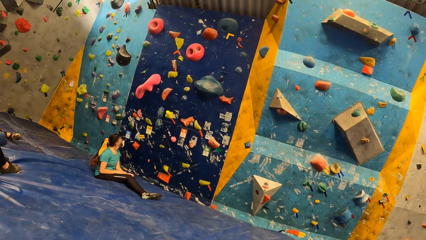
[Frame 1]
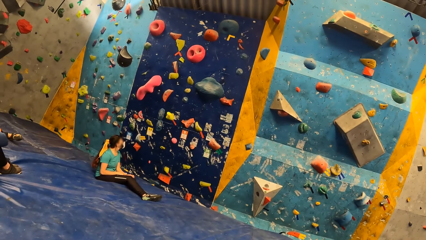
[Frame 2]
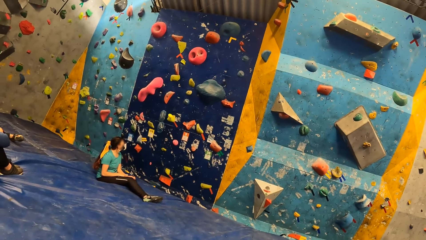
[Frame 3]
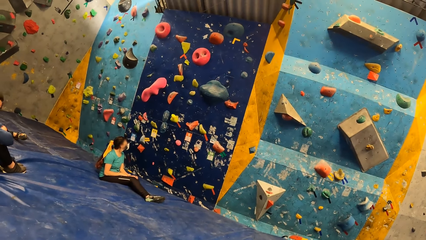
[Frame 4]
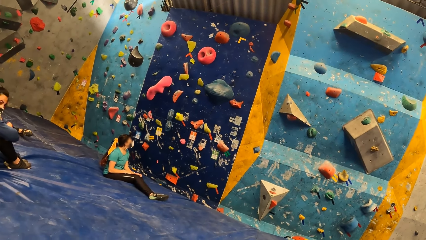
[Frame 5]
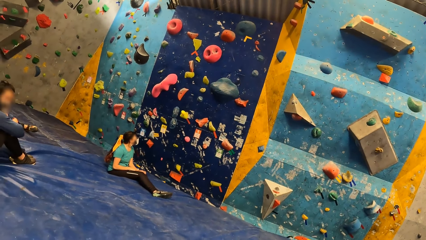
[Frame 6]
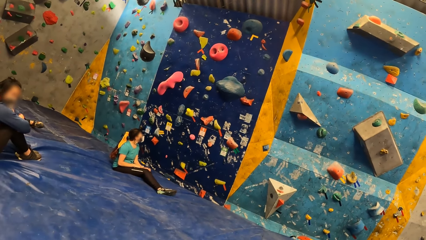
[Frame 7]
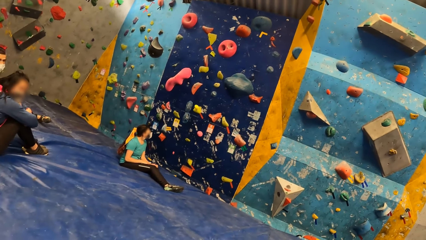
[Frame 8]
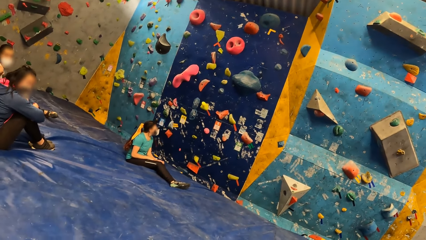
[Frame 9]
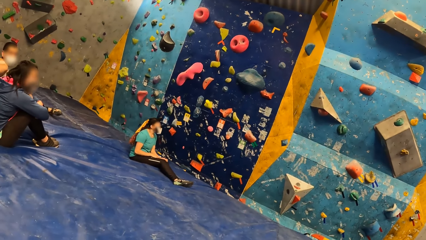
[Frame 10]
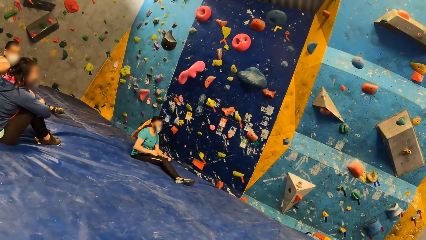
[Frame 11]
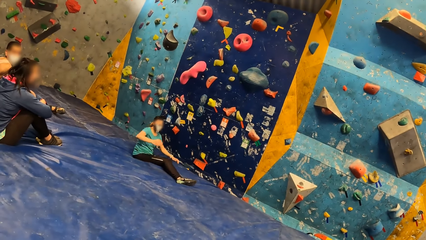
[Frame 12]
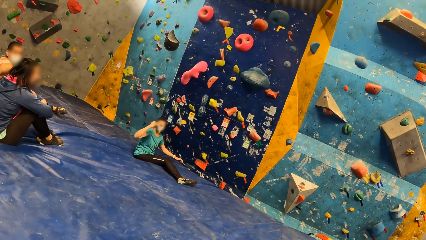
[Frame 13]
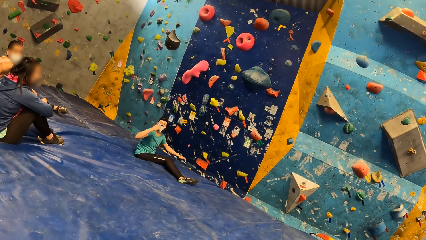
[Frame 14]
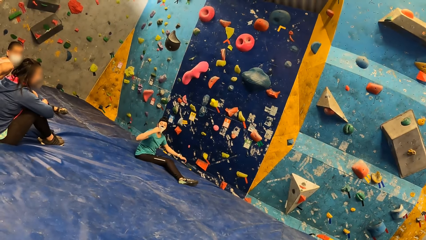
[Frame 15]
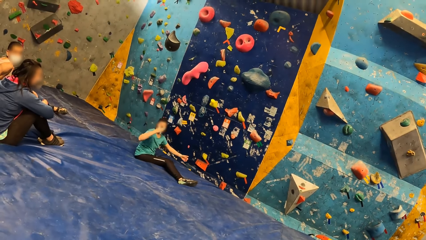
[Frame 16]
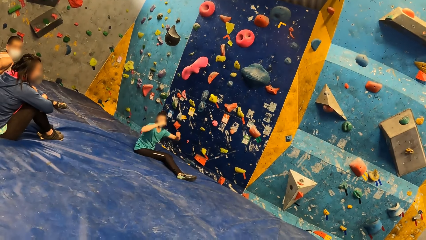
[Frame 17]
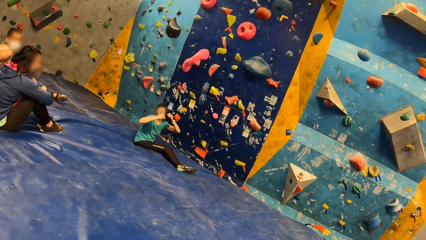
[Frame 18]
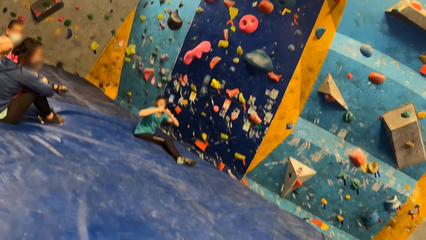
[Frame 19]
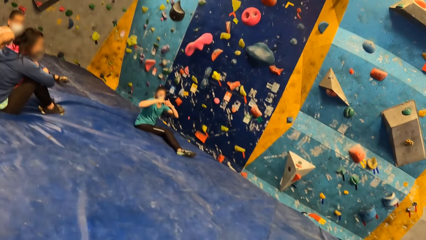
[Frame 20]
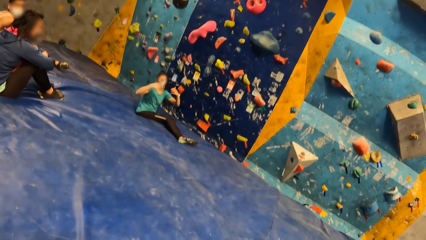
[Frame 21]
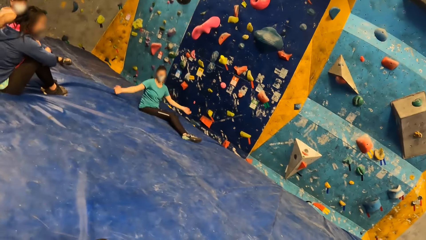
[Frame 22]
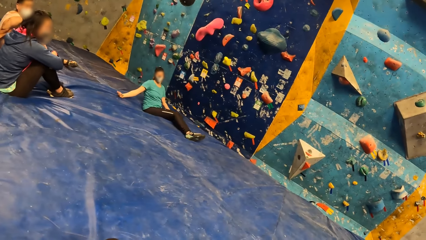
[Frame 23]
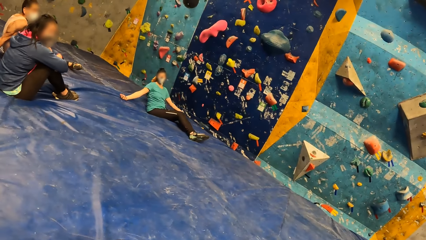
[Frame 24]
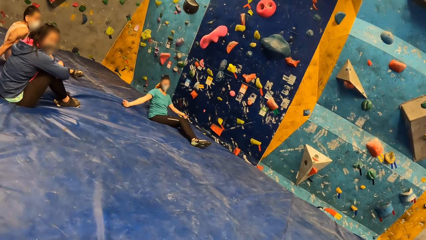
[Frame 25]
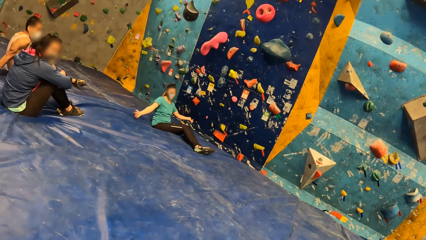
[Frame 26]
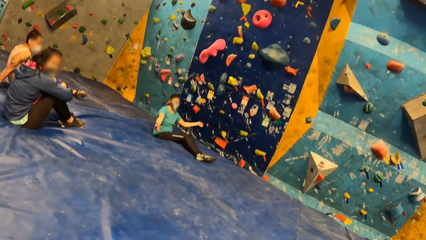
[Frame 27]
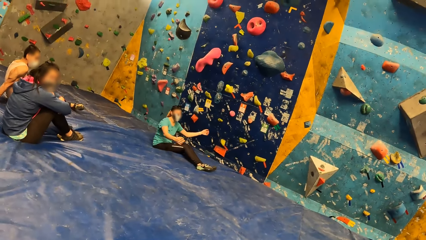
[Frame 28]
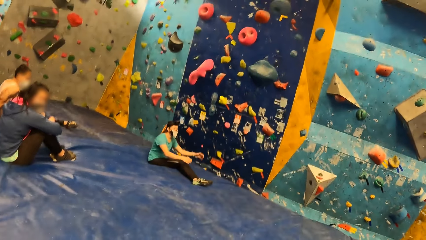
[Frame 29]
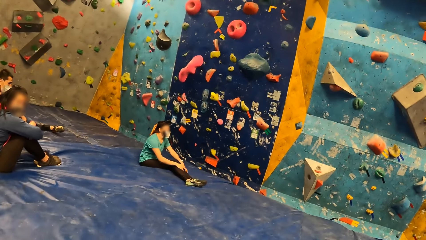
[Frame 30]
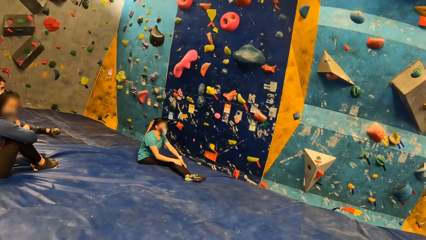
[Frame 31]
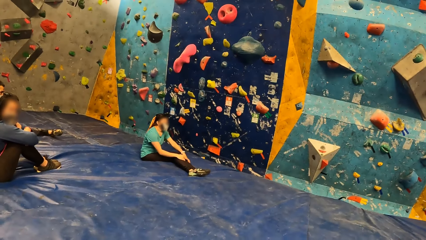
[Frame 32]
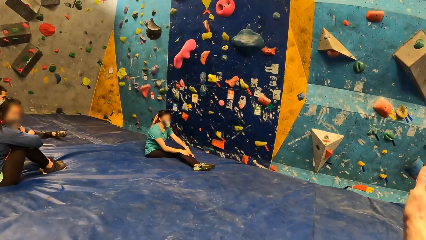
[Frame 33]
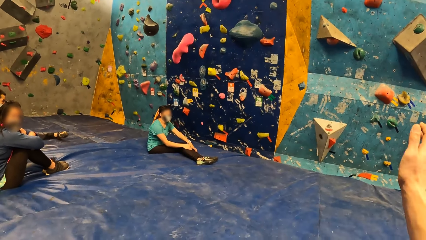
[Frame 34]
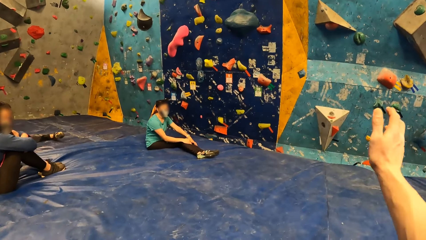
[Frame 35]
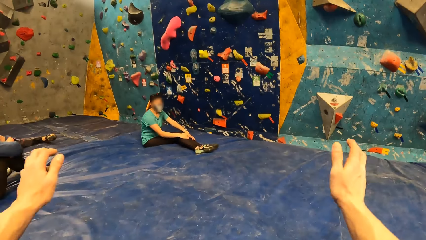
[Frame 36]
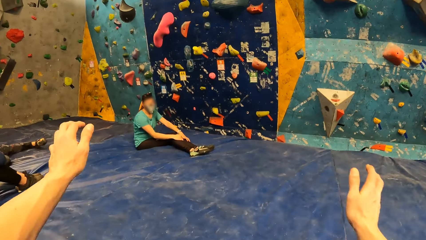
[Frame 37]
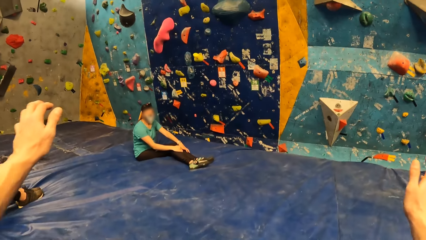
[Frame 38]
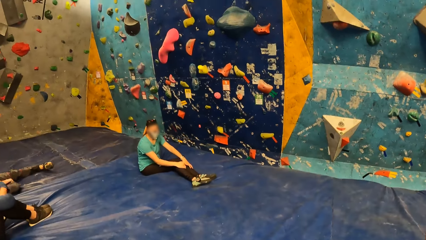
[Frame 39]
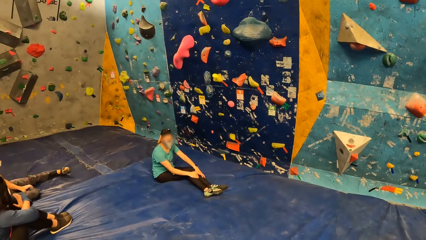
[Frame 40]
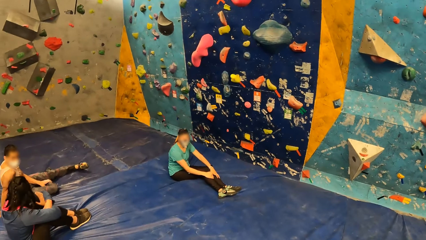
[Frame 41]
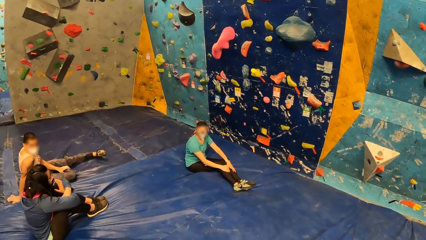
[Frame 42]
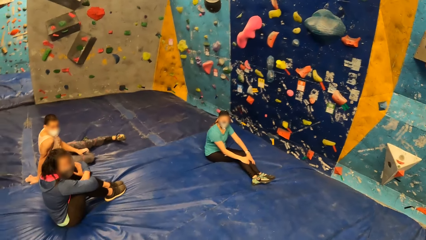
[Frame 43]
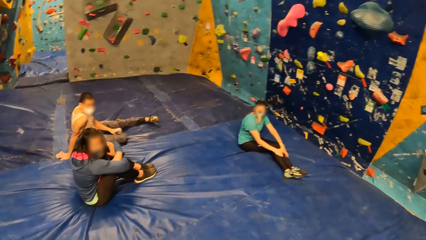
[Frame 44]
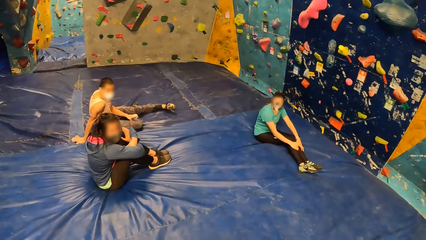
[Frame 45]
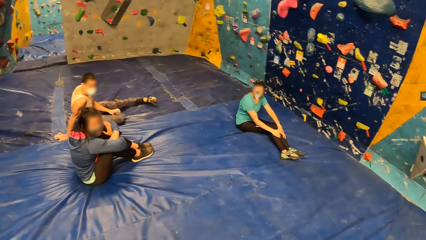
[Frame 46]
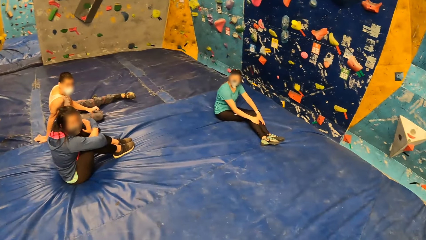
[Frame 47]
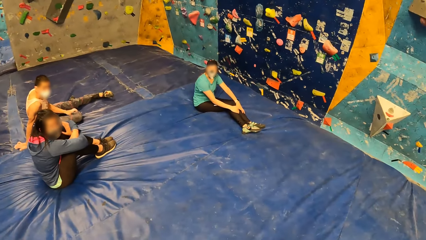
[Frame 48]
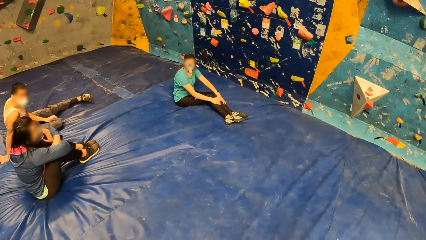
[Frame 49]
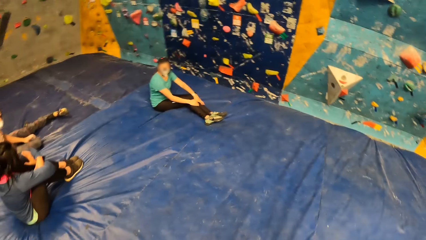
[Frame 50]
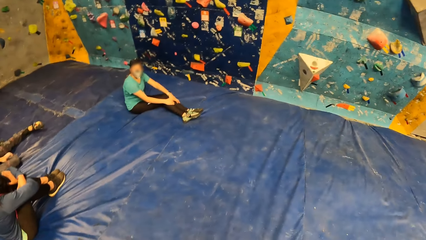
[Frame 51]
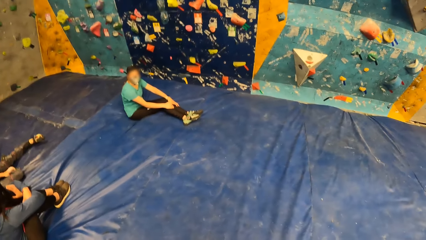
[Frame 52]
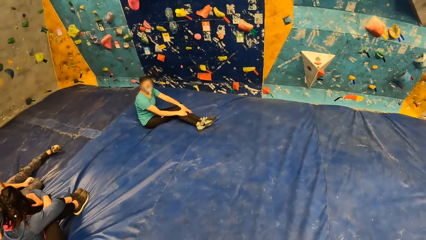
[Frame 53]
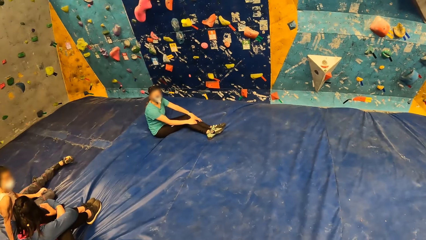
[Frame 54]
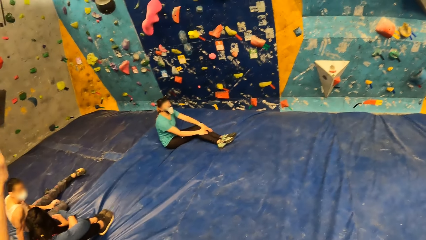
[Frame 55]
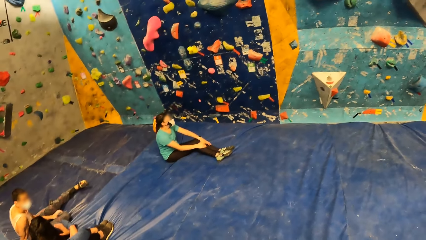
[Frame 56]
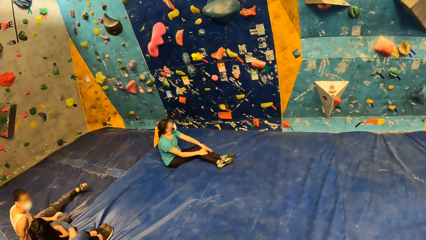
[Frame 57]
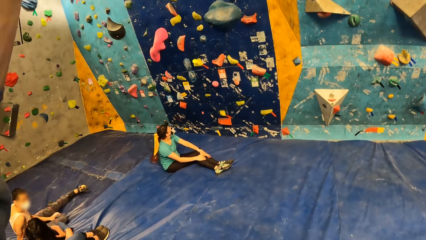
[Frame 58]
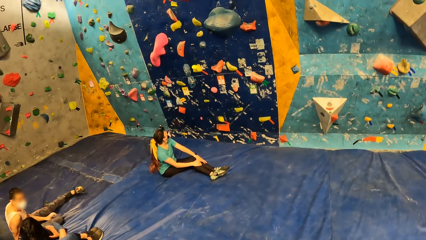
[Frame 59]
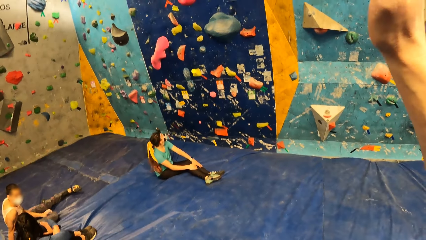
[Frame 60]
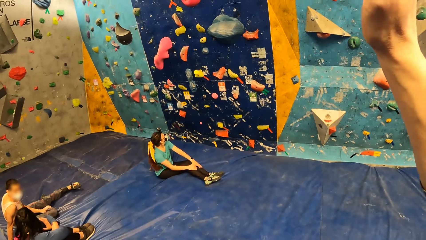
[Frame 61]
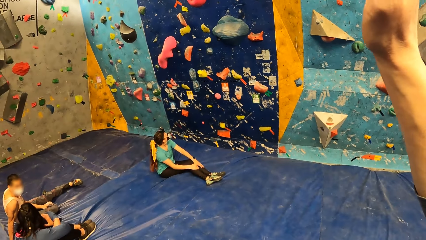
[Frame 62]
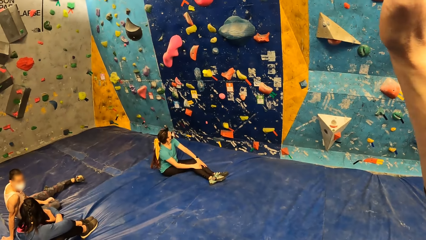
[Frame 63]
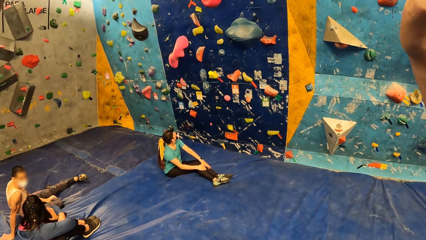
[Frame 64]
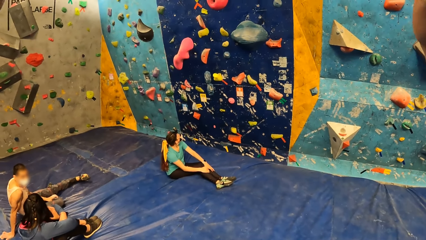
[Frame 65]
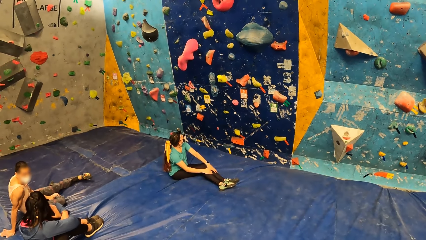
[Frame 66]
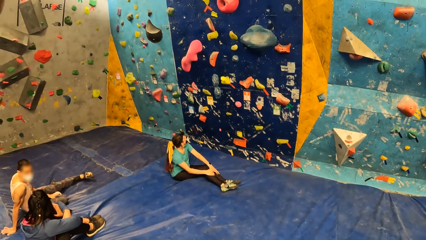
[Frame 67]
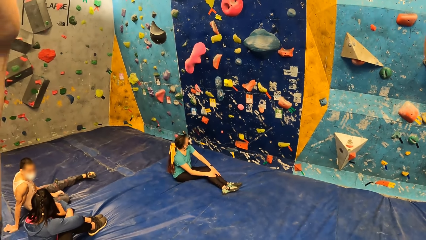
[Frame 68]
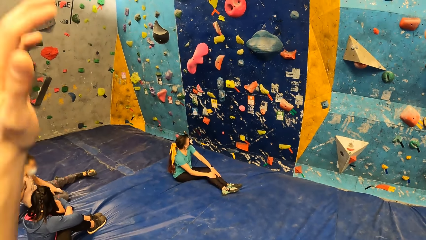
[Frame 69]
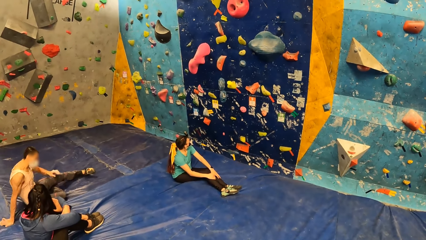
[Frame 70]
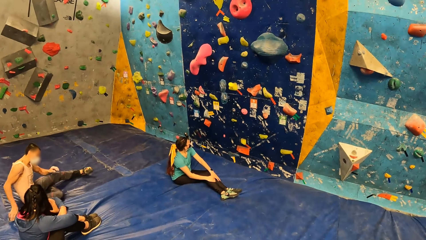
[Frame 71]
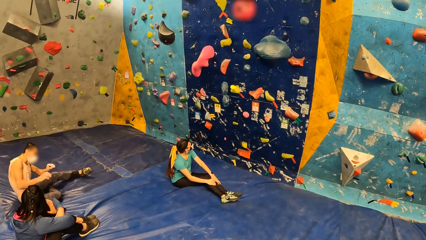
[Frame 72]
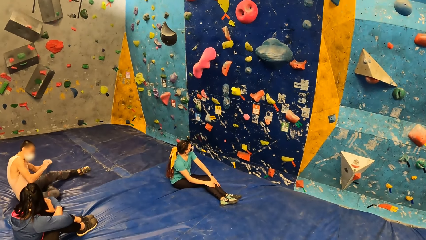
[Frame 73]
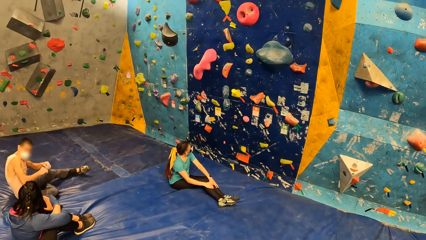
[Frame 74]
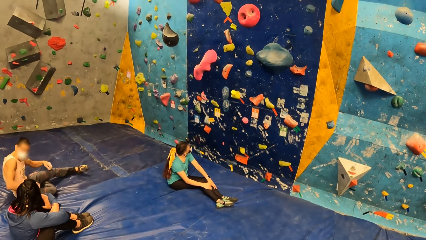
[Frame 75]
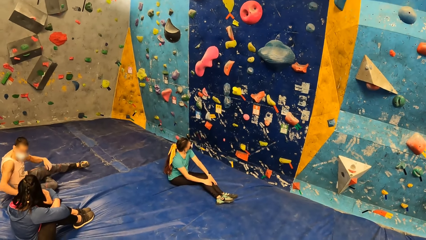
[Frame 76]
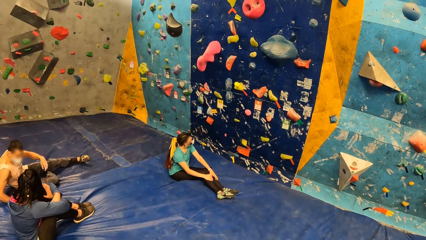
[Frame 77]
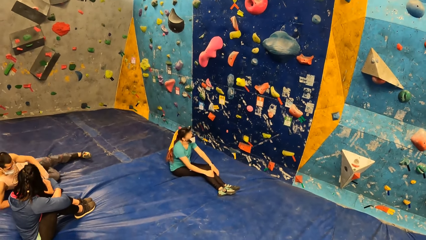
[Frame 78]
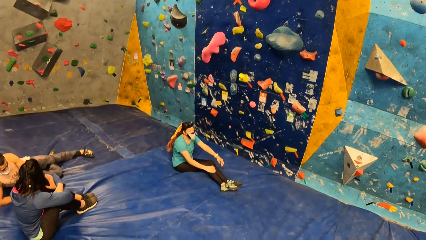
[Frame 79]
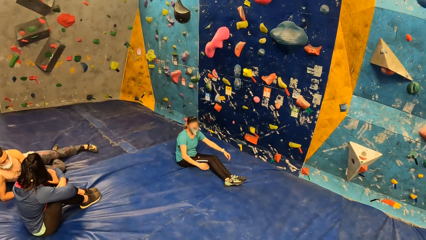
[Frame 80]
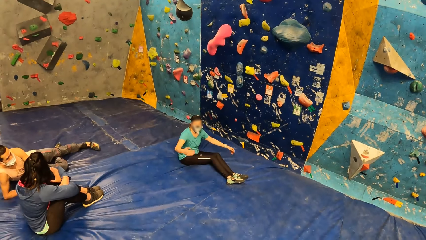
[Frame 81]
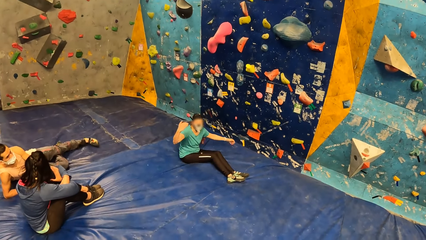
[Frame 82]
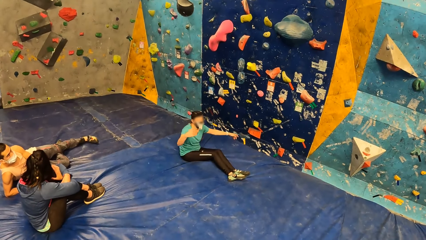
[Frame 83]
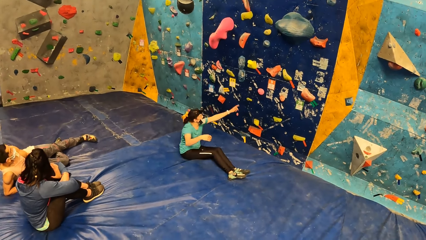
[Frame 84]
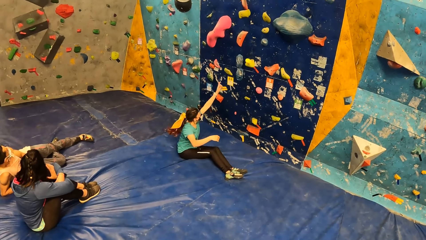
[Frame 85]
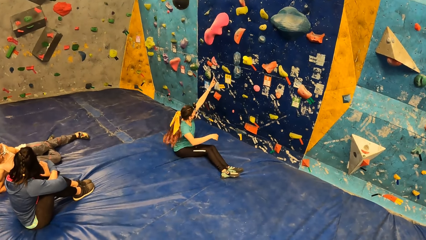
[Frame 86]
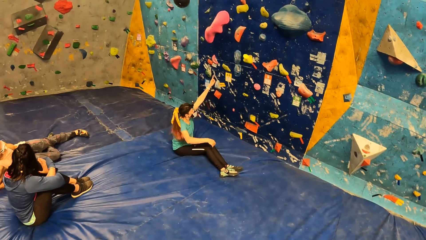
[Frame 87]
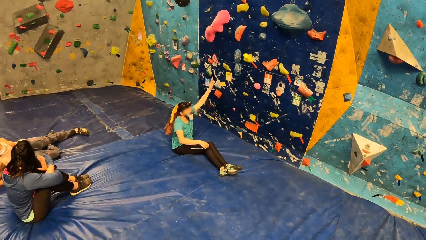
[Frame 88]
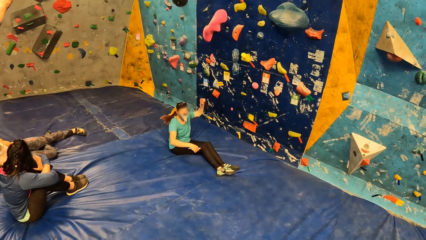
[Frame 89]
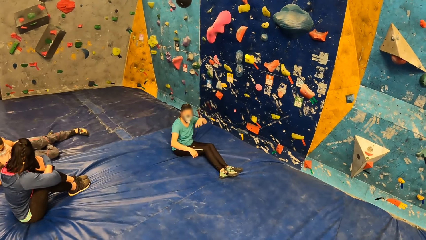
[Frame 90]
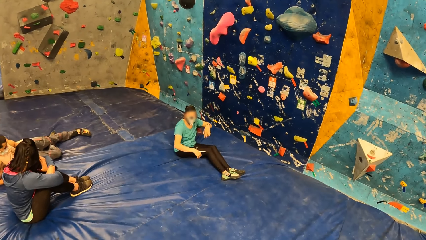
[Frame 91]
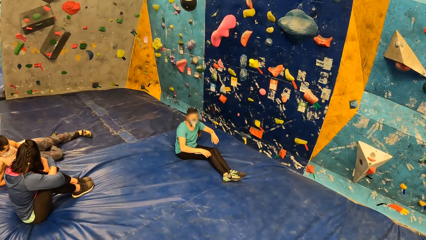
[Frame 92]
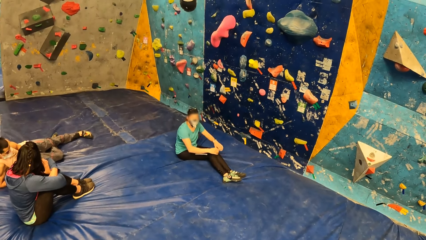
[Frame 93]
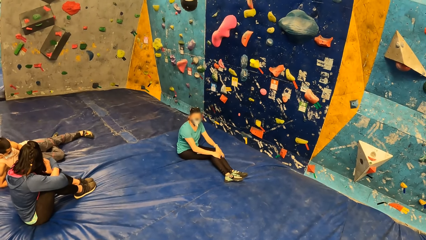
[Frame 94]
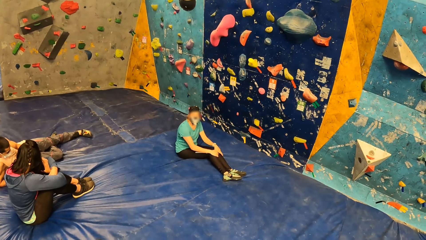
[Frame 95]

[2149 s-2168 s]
A woman converses. The camera wearer stretches his hand. He raises up his hand. He puts down his hand. The woman points her hand on the wall.
